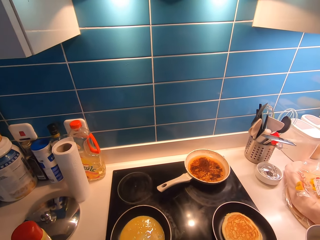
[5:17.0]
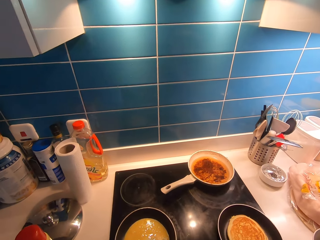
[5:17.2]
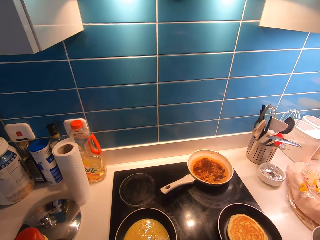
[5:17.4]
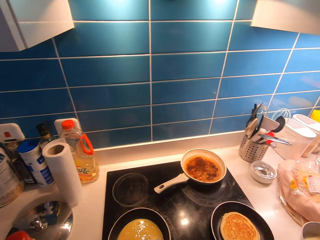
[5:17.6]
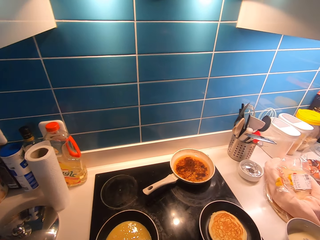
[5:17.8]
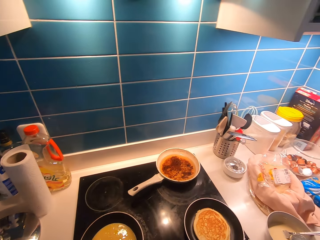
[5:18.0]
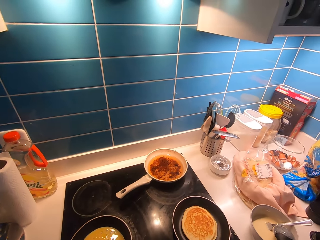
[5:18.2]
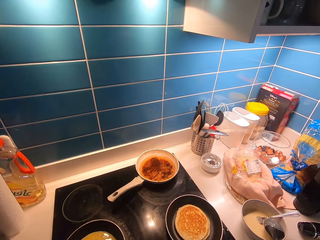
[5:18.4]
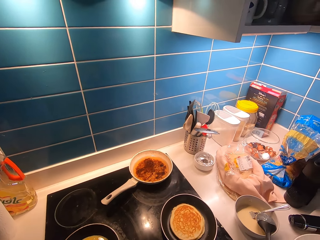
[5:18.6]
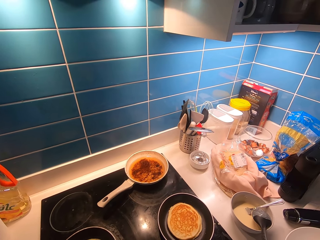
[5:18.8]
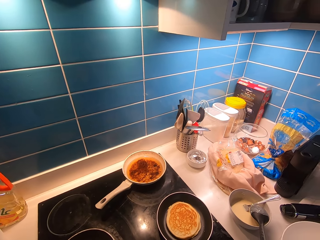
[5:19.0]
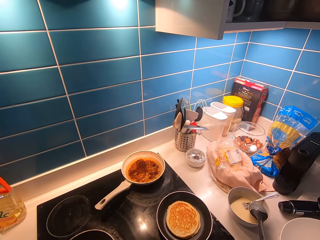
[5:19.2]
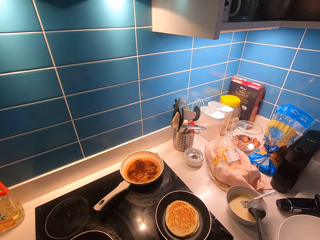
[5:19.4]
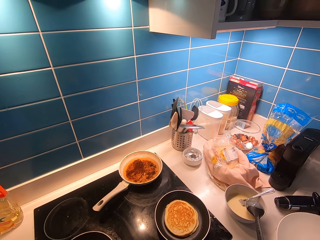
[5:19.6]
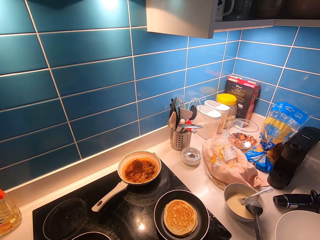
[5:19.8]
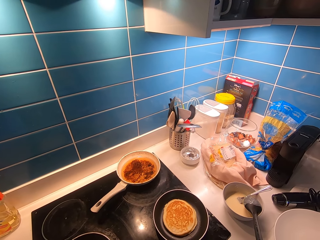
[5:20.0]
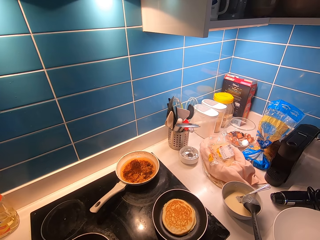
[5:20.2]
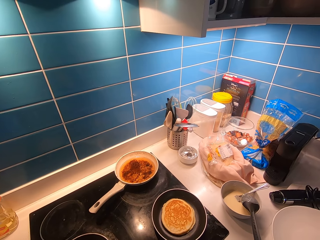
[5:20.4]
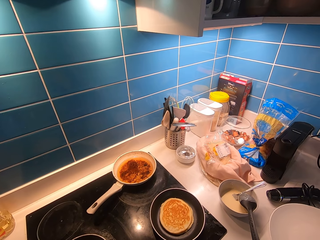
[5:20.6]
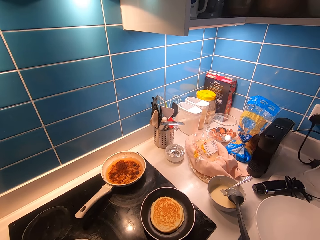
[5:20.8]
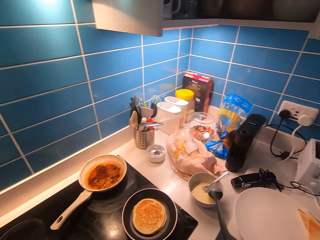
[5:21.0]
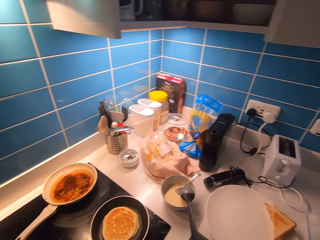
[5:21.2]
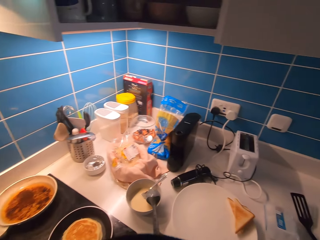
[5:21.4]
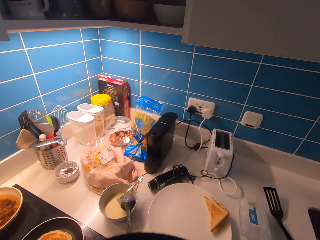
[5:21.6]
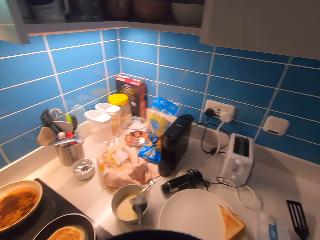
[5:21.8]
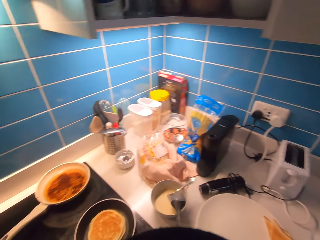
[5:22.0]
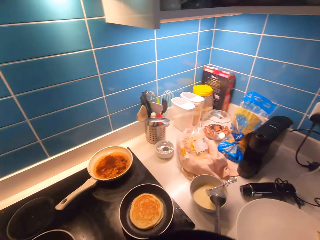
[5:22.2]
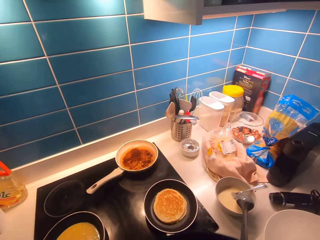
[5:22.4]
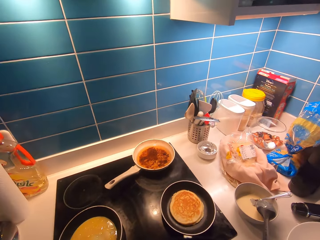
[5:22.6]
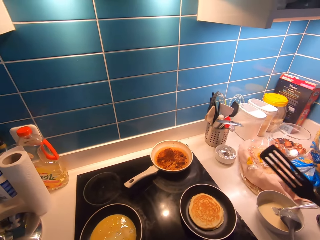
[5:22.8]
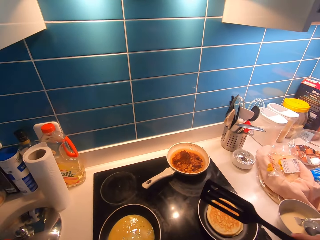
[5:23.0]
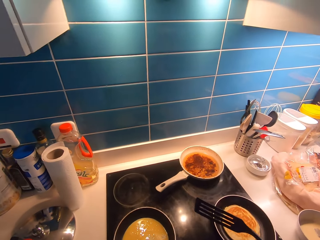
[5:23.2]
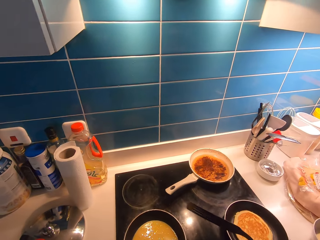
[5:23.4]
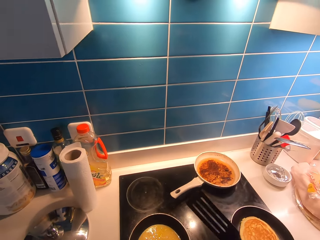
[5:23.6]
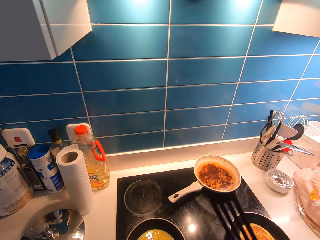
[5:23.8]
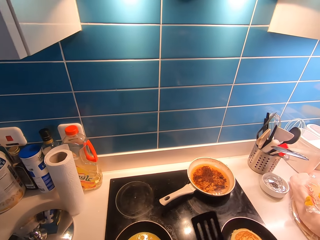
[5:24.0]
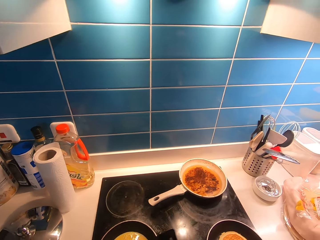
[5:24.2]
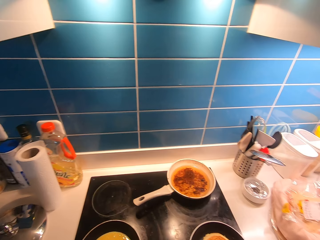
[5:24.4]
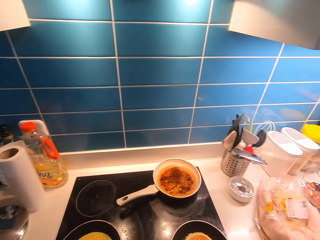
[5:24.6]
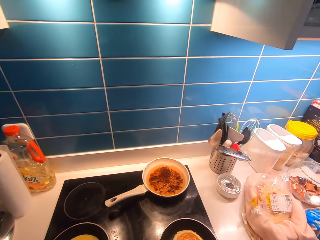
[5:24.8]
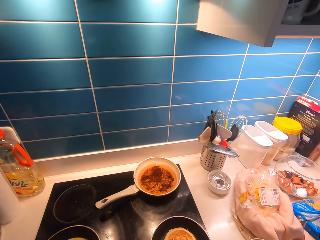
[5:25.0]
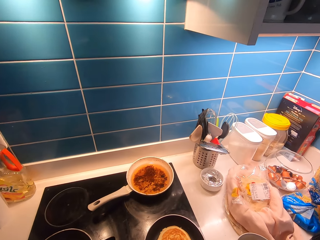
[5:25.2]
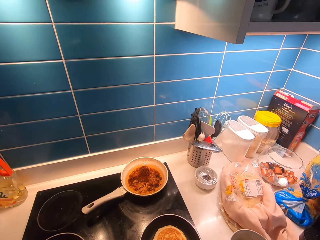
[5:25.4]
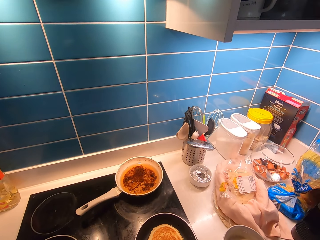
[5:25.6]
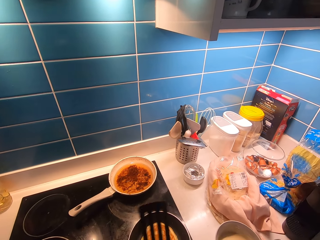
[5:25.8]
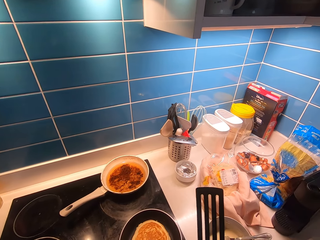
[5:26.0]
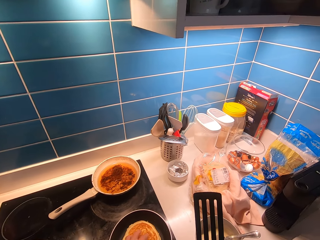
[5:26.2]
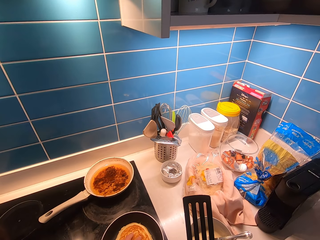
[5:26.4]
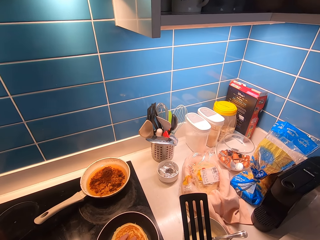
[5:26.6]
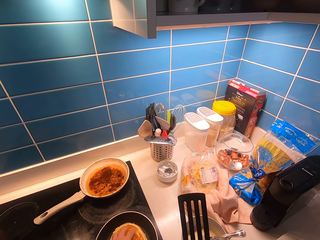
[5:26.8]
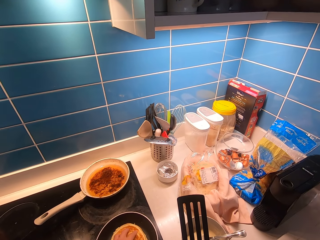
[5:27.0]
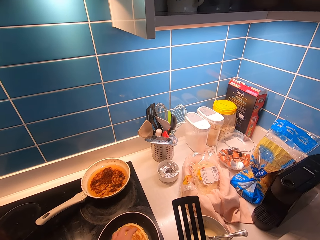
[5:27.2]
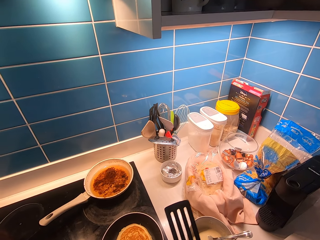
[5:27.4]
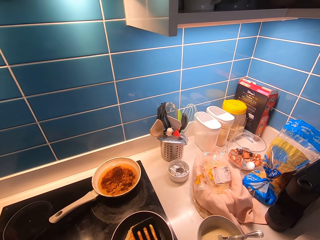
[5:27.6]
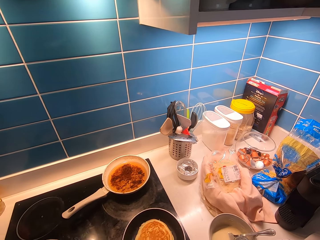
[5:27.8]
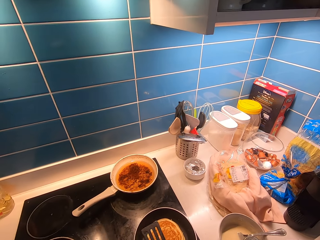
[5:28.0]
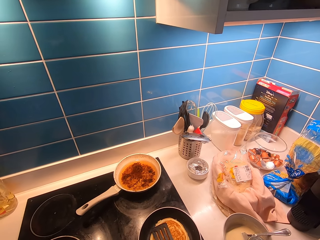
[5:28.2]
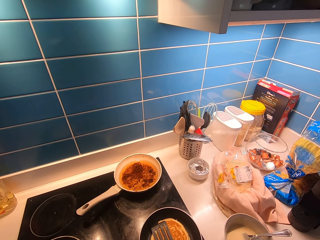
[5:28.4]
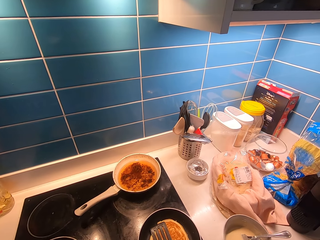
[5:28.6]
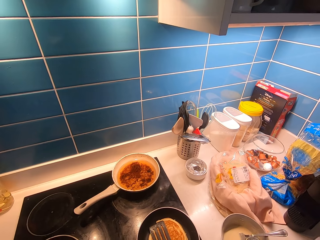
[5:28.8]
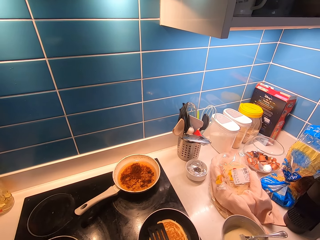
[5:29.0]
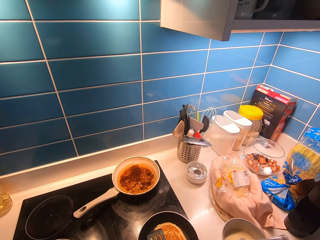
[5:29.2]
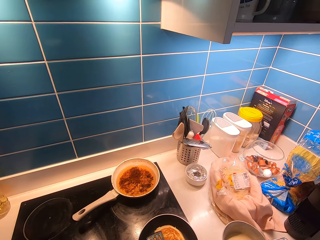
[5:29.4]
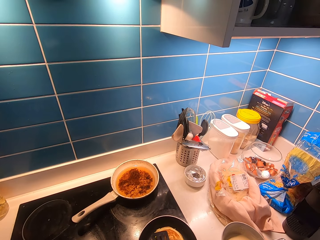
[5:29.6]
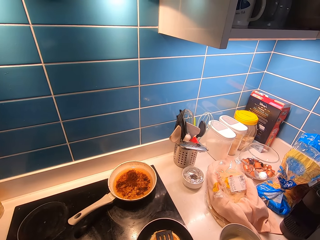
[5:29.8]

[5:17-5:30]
The camera wearer presses the pancake on the pan using his left hand.

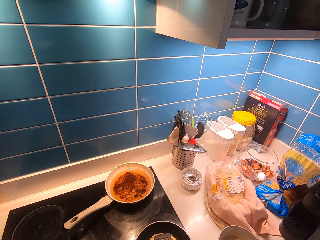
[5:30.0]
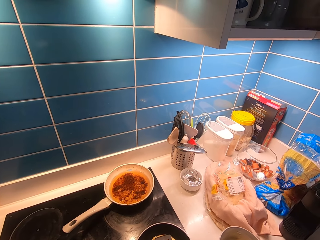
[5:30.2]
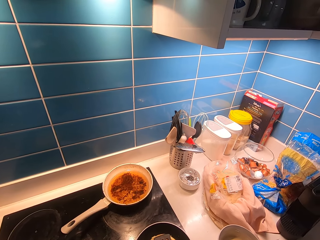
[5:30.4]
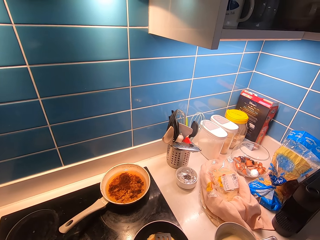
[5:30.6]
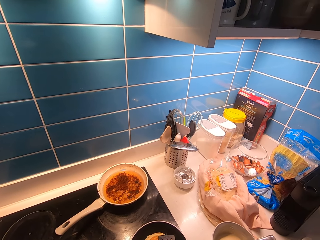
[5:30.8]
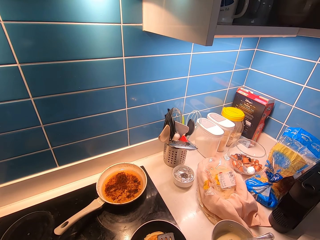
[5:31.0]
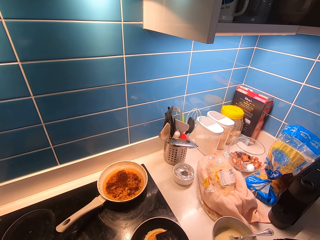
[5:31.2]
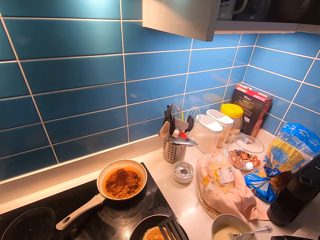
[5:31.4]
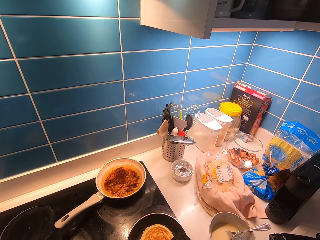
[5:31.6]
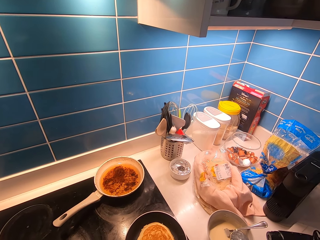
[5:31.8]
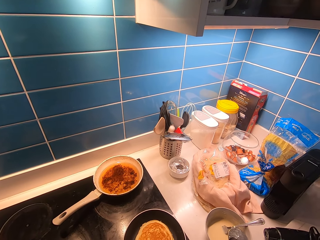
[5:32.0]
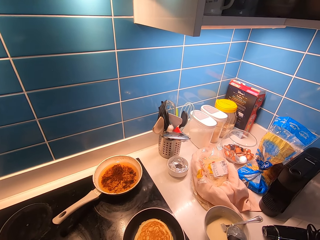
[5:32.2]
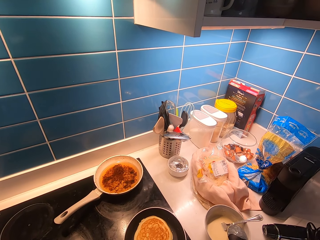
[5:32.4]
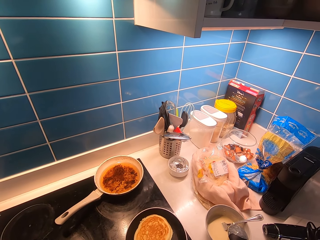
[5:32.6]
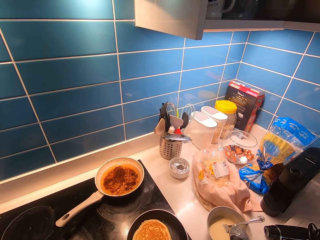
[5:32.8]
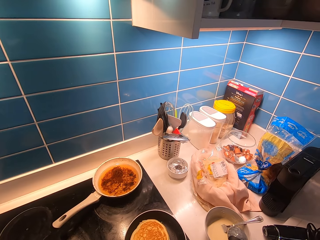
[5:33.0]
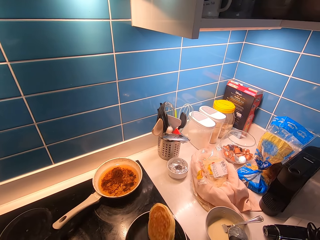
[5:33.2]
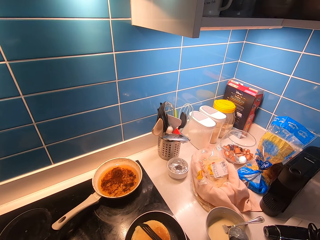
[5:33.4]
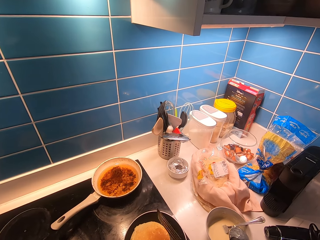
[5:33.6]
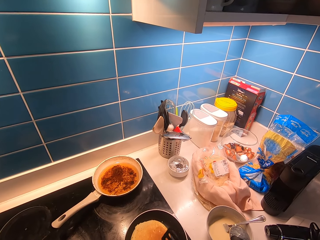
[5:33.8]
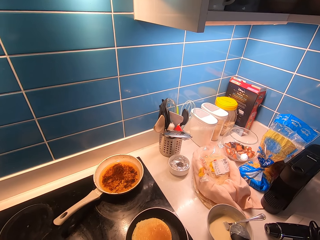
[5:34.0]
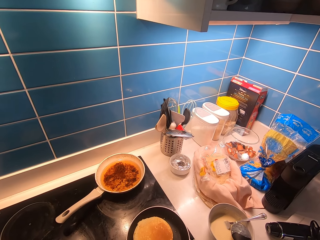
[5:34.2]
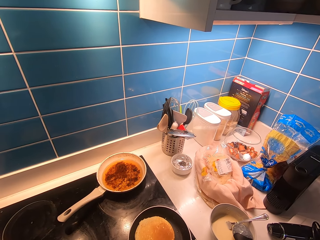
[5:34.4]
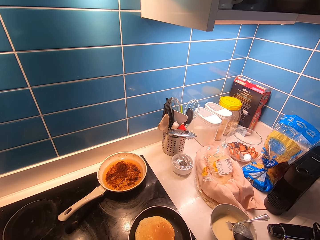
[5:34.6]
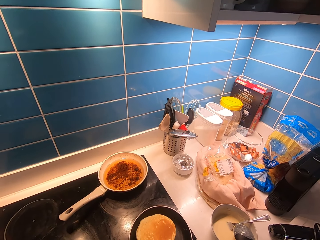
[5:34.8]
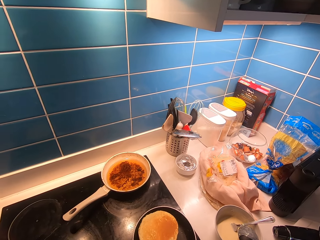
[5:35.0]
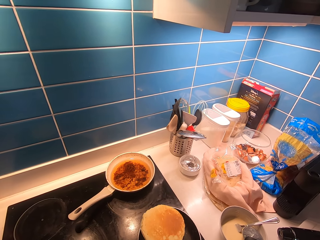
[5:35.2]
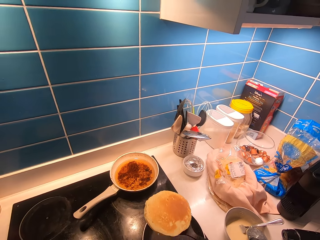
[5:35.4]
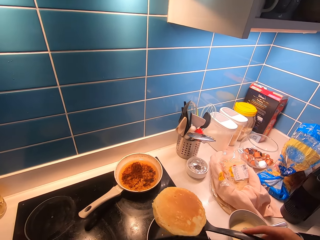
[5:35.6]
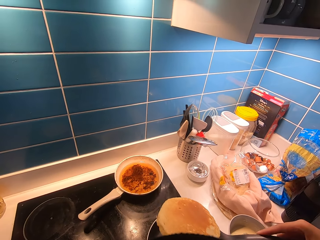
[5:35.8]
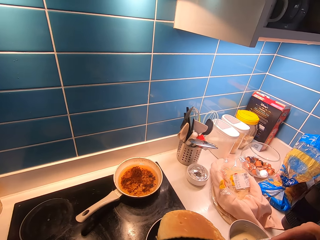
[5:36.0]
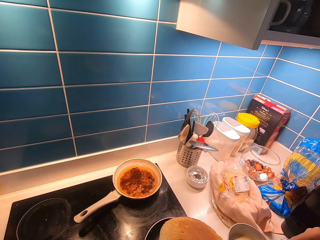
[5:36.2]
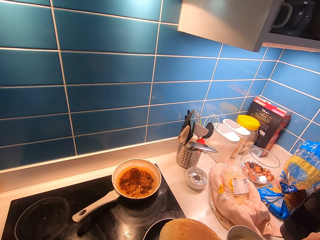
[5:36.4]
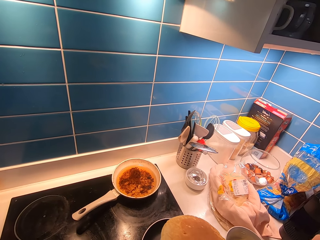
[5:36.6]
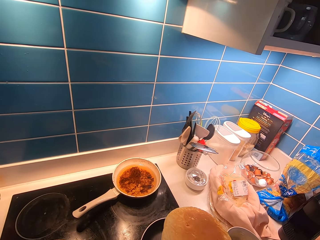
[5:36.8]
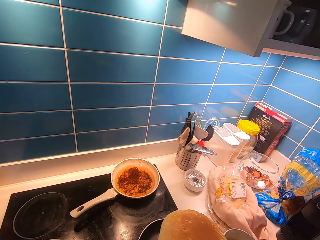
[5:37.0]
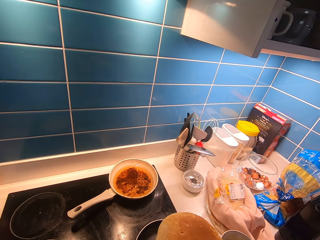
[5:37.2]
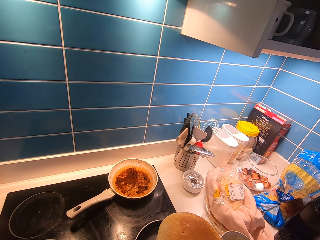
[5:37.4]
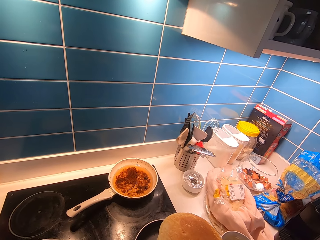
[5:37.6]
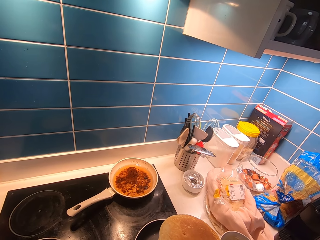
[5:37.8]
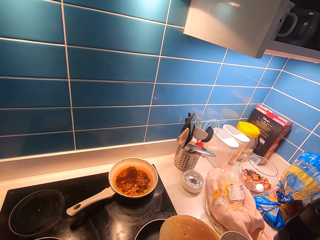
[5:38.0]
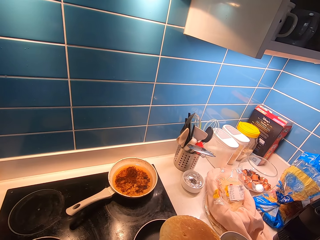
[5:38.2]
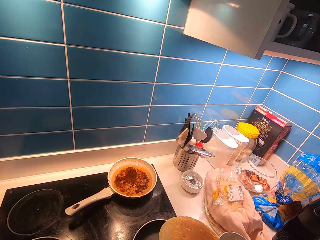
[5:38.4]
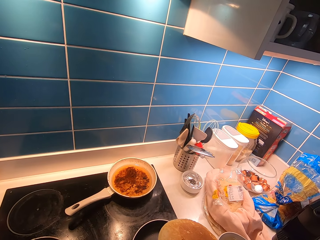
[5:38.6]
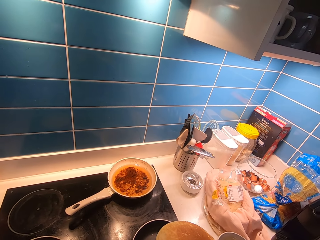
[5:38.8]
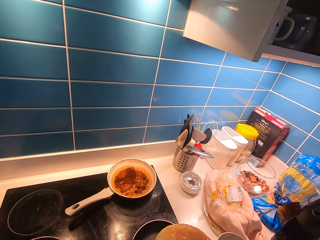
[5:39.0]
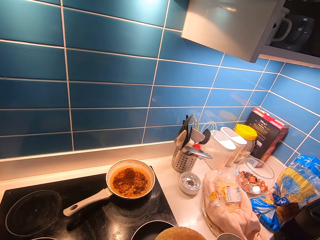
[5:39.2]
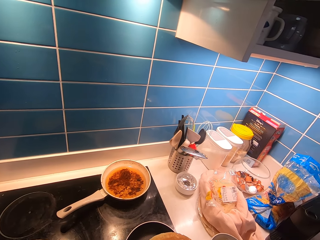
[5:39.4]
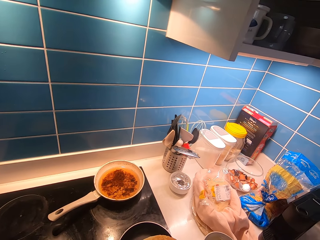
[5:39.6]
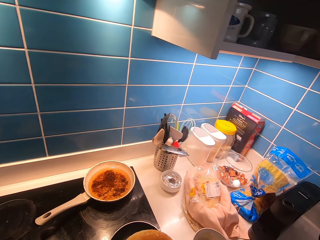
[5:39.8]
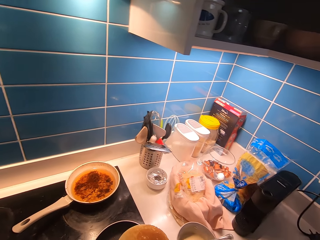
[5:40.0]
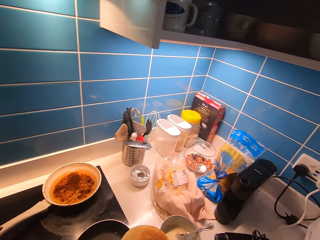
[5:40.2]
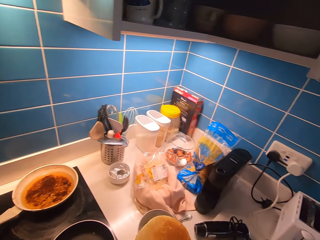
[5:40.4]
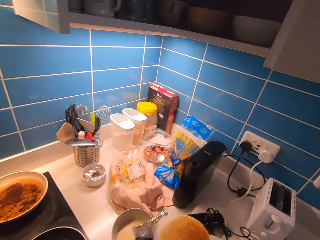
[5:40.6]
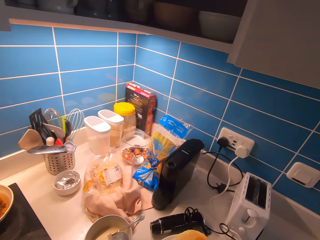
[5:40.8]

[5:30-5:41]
The camera wearer turns the pancake on the pan. They lift the pancake up from the pan using the spatula.
